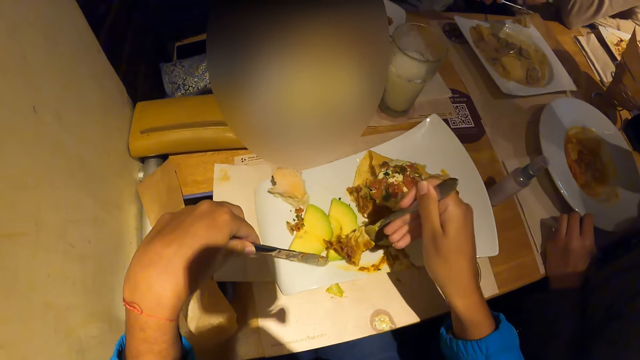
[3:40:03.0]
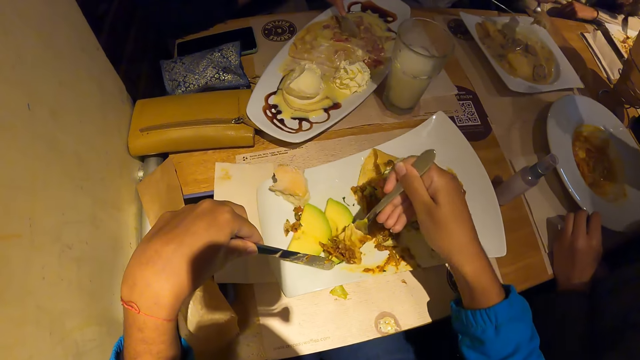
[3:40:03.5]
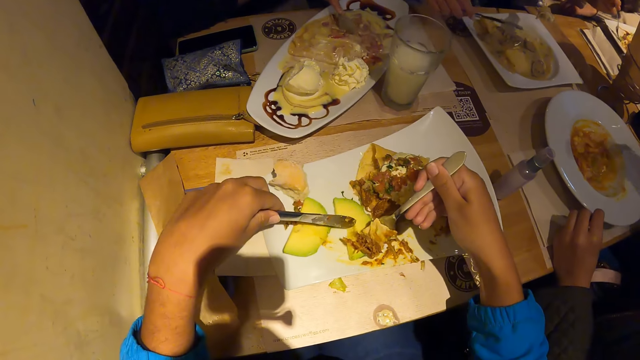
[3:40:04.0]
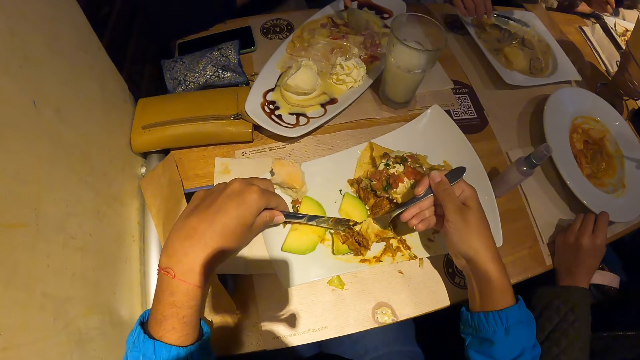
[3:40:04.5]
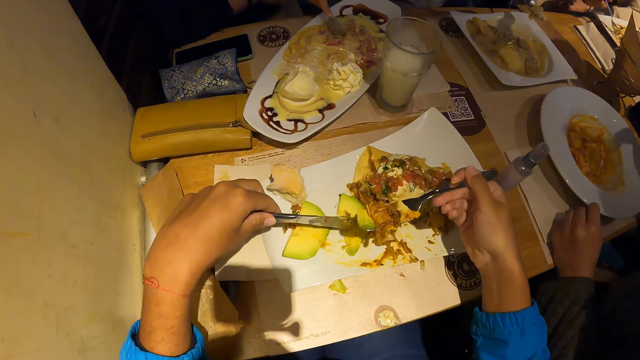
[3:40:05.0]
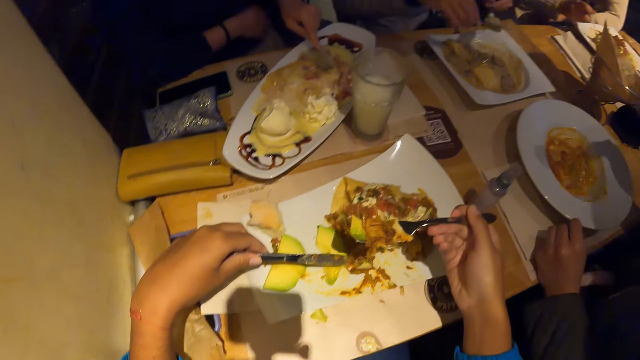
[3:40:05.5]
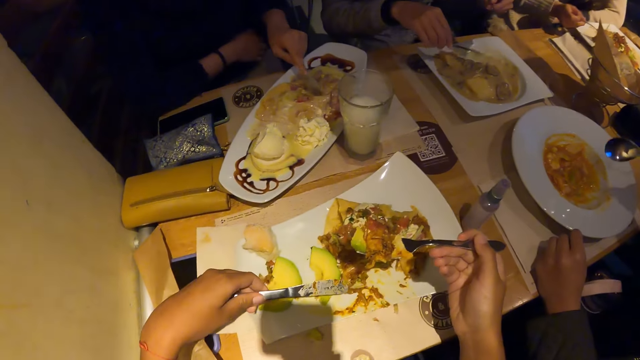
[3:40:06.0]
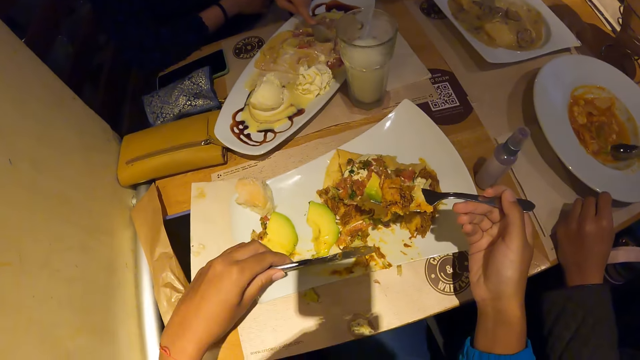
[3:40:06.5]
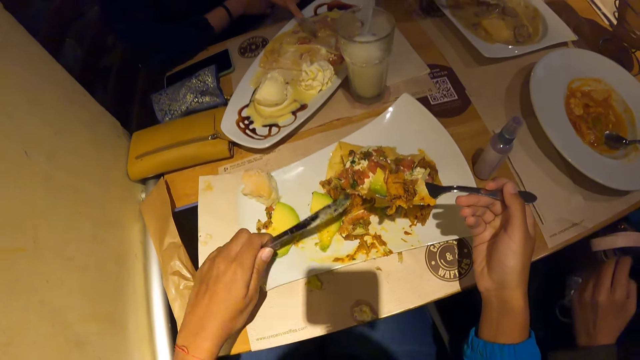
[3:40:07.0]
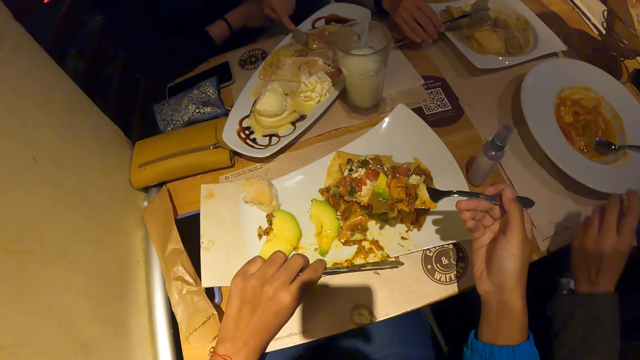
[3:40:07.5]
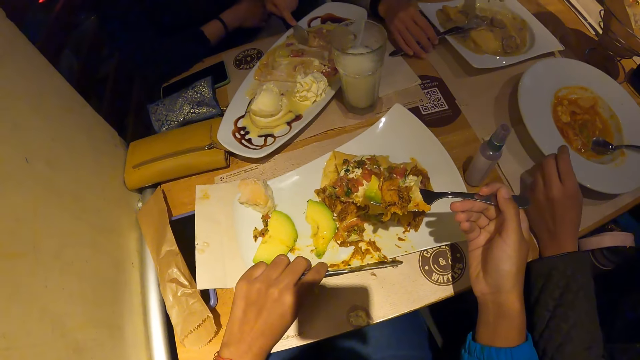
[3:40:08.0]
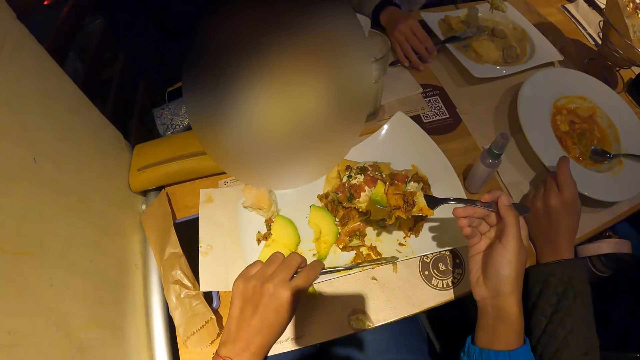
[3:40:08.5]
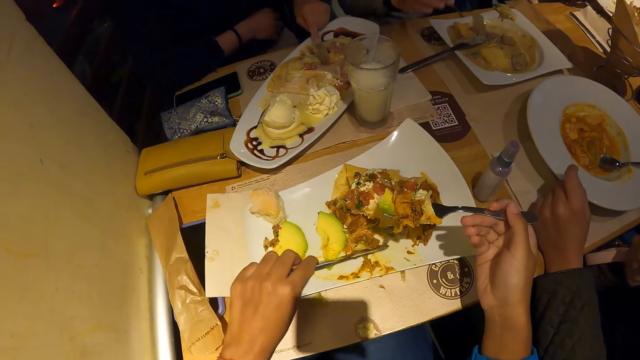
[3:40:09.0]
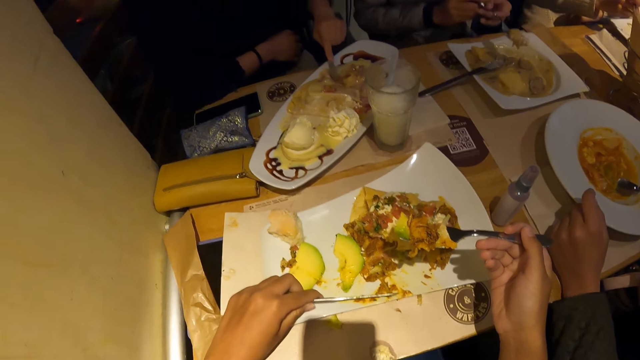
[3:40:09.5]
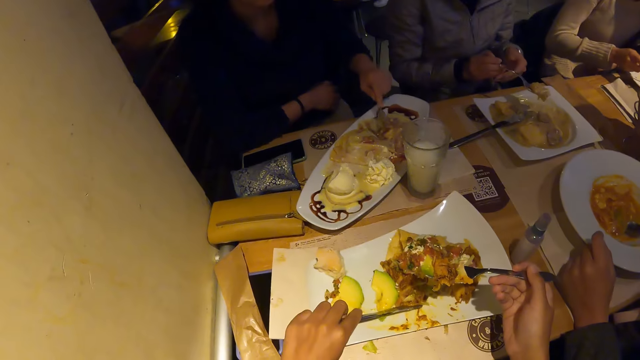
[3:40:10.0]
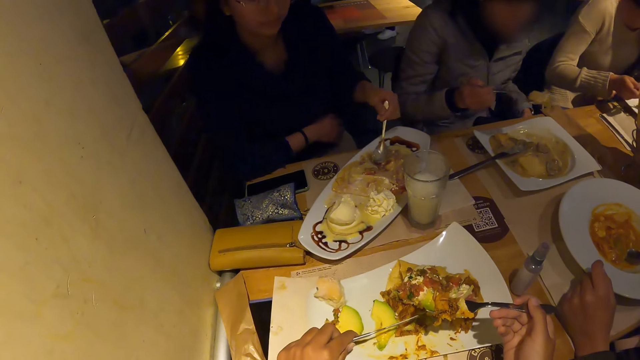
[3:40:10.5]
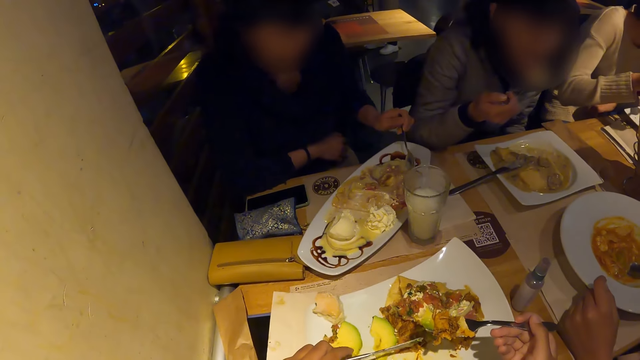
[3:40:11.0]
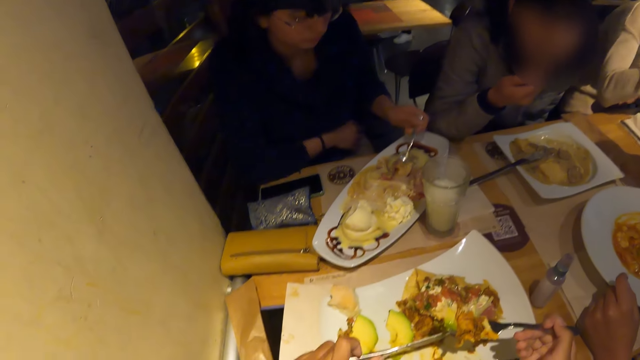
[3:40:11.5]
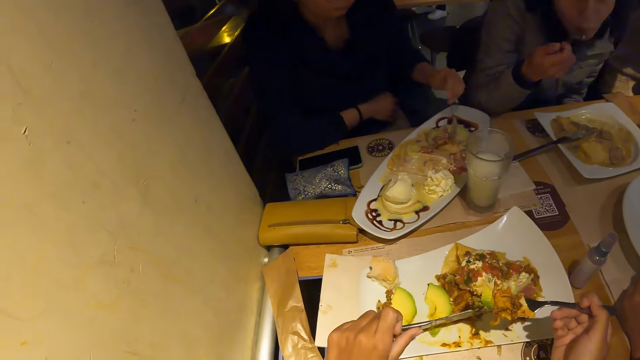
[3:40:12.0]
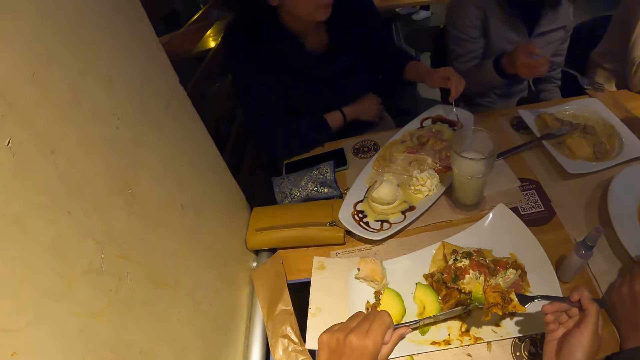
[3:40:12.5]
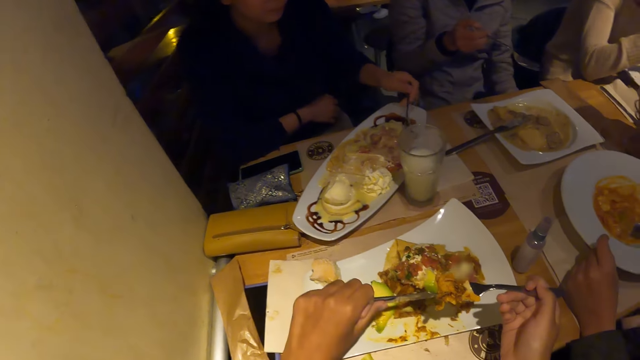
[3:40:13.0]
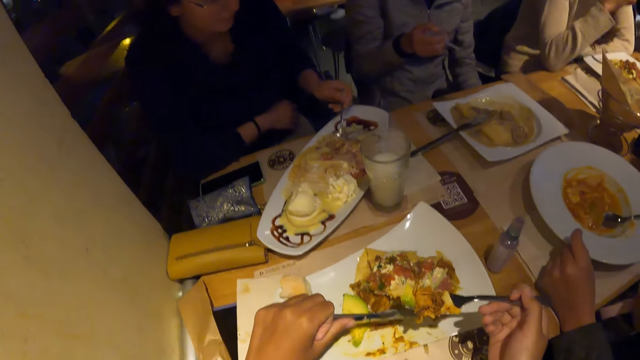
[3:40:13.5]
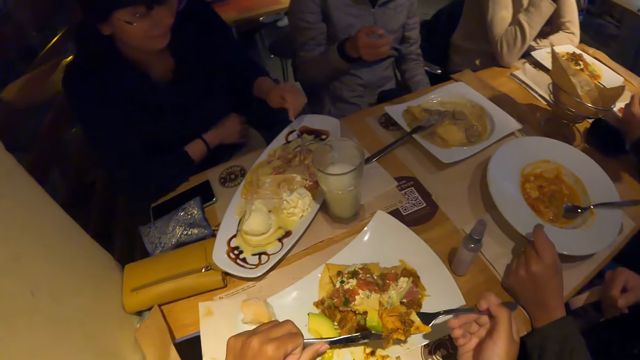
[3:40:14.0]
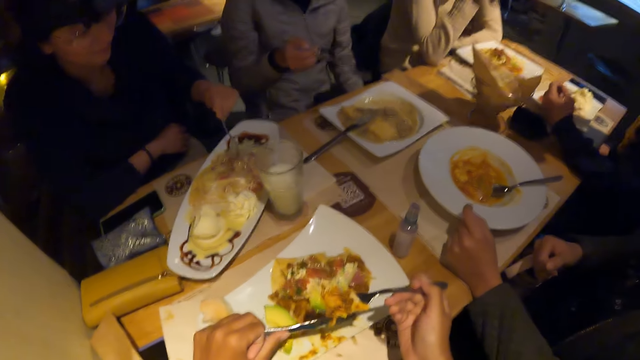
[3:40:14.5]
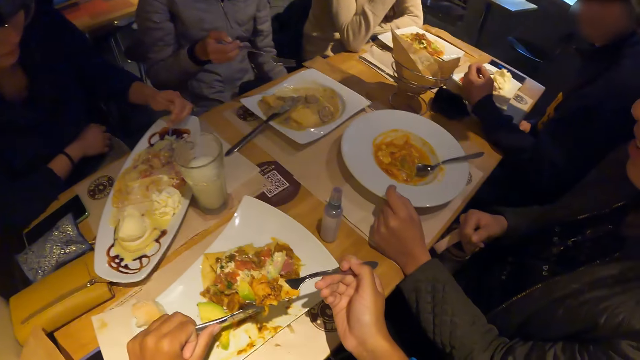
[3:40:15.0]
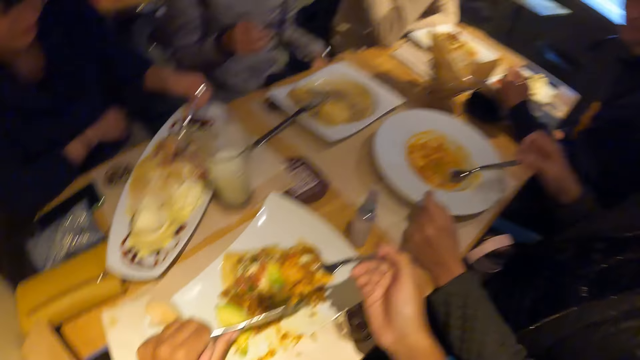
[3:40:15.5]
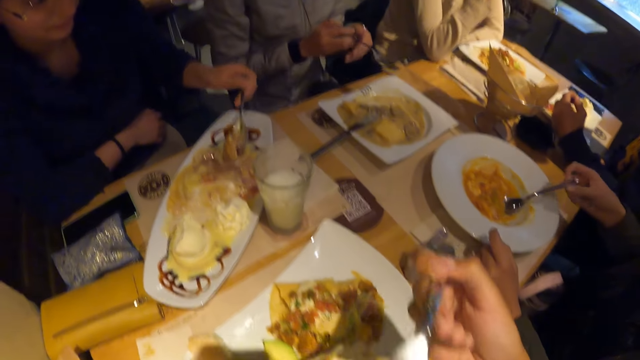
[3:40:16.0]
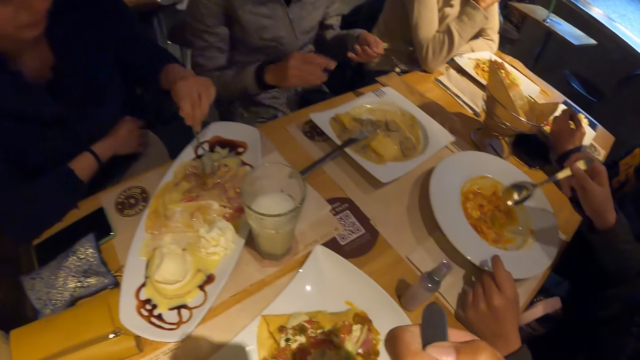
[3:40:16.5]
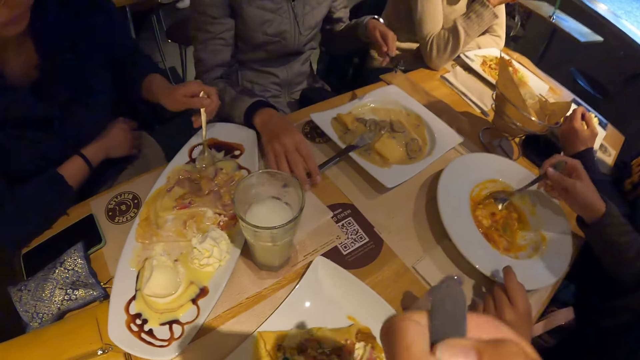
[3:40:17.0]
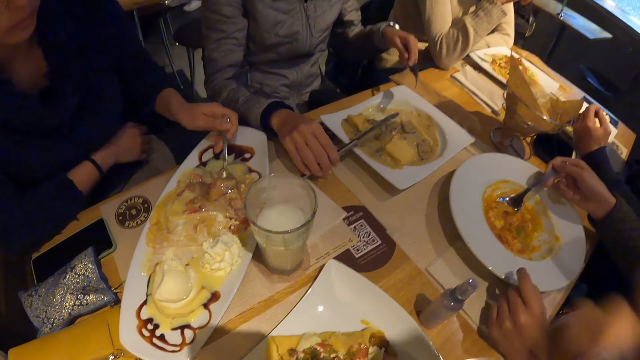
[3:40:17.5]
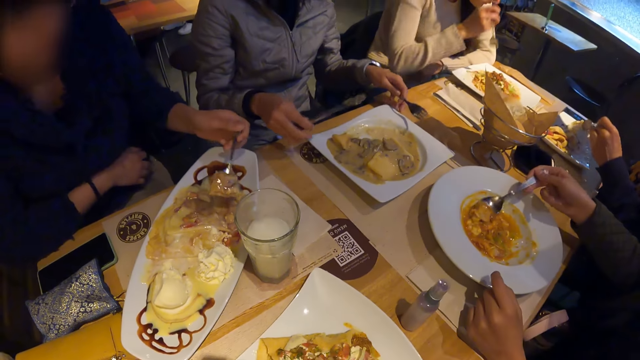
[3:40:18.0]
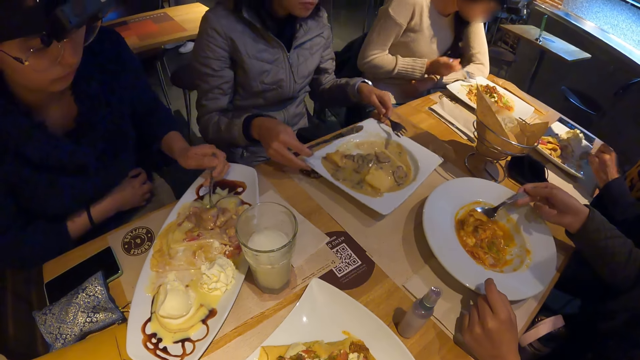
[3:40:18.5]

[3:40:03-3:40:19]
The camera wearer cuts the avocado with a knife. She collects the avocado with a fork. She lifts up the food. She places the knife on the table. A man places the spoon on the plate of carrot soup with his right hand. The camera wearer brushes the food on the plate with the knife. A woman drops the knife on the plate of chicken soup with her right hand. The woman passes the fork from her left hand to her right hand. The woman eats soup from the plate of chicken soup on the table with the fork in her right hand. The camera wearer holds the knife up and holds the fork up. She looks around. She eats waffles from the plate of waffles on the table with the fork in her right hand. The man places the spoon on the plate of carrot soup with his right hand. The woman picks the knife on the plate of chicken soup with her right hand. The woman turns the plate of chicken soup on the table with both hands.

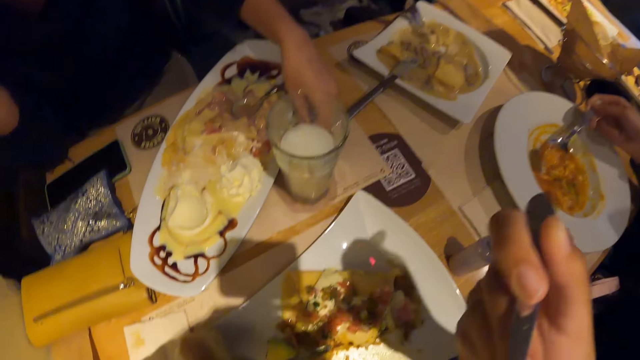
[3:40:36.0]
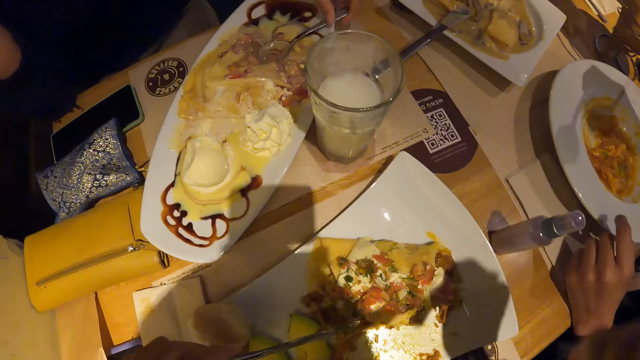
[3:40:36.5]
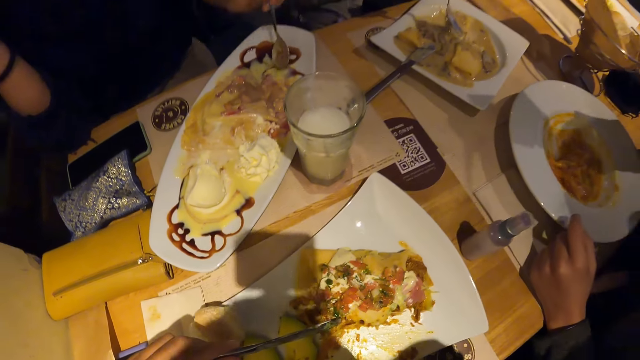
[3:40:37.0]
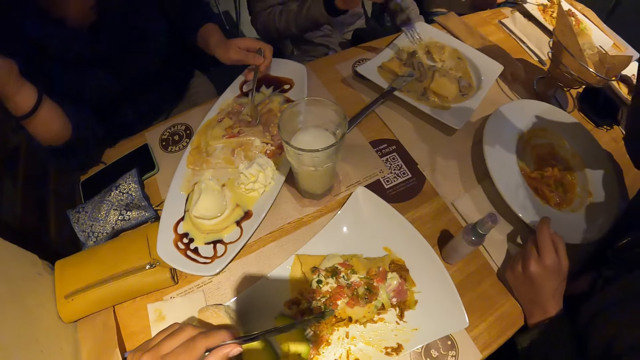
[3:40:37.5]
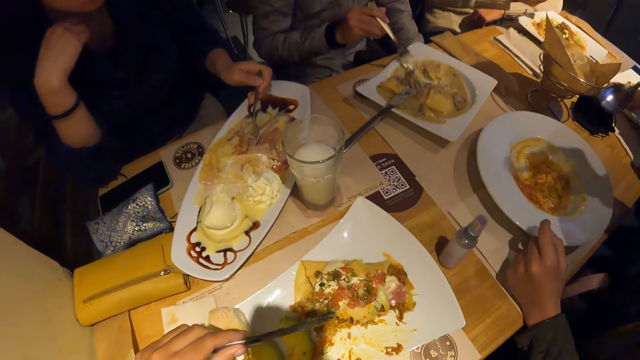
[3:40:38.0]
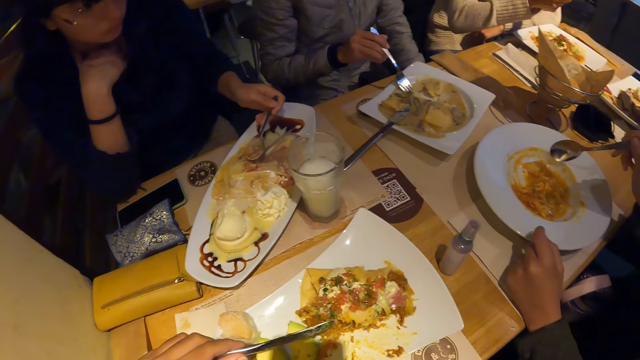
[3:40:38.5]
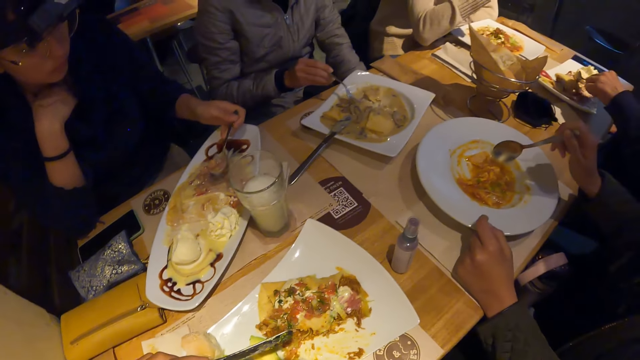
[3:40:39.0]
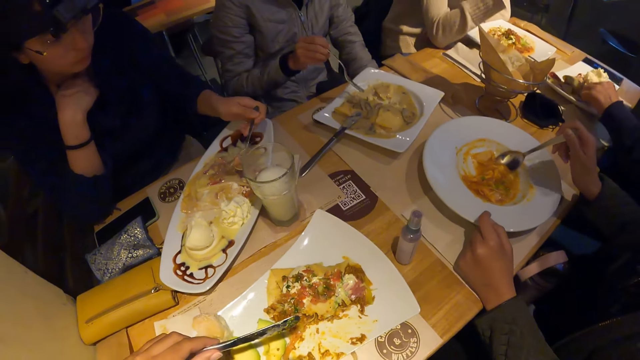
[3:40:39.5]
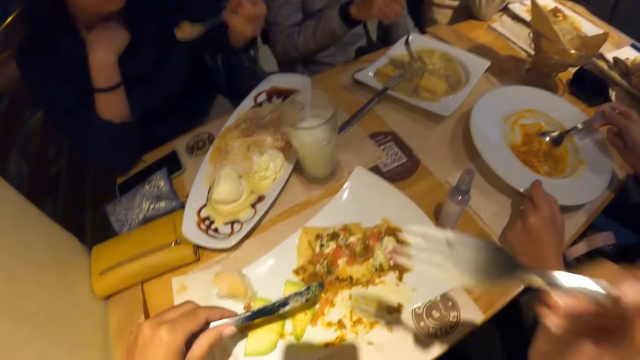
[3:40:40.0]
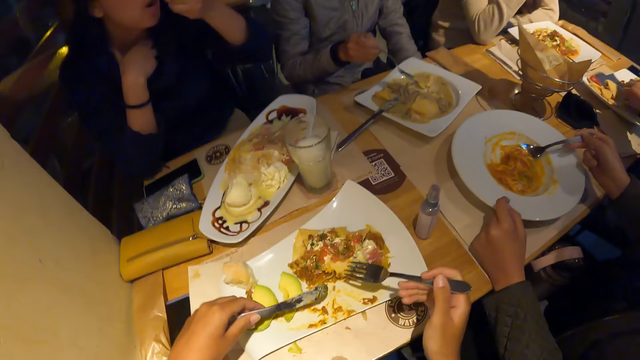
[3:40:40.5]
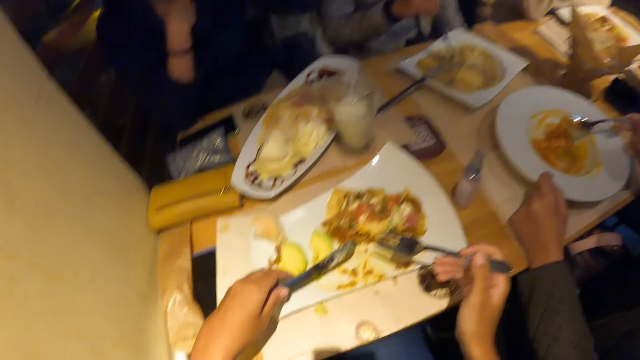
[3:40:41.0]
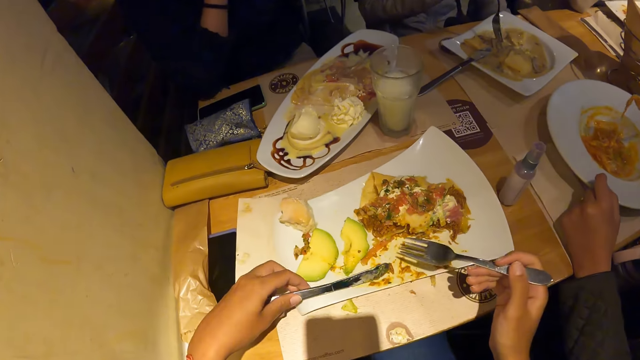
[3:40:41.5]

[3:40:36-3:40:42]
A woman drops the tissue on the table with her left hand. The camera wearer looks around. The woman scoops waffles from the tray of waffles on the table with the spoon in her left hand. Another woman scoops soup in the plate of chicken soup on the table with the fork in her right hand. A man eats carrot soup from the plate of carrot soup on the table with the spoon in his right hand and scoops carrot soup from the plate of carrot soup on the table with the spoon in his right hand. The first woman eats waffles from the tray of waffles on the table with the spoon in her left hand. The camera wearer moves the fork down.
